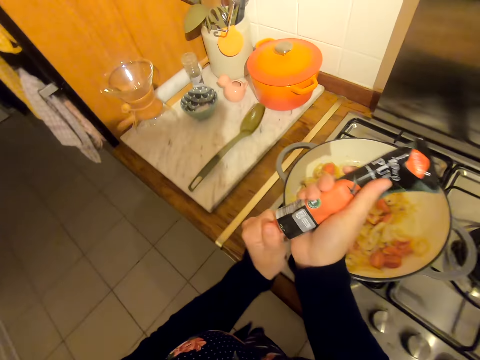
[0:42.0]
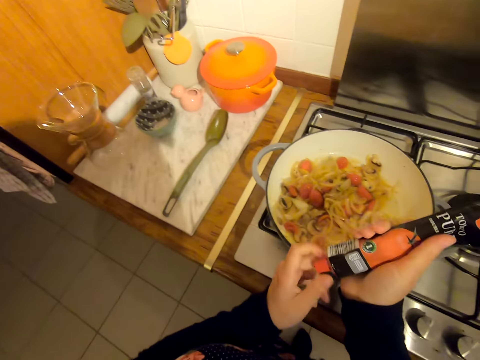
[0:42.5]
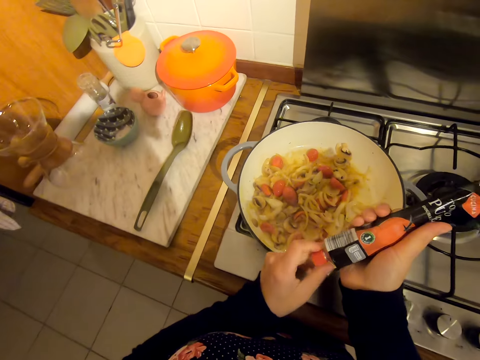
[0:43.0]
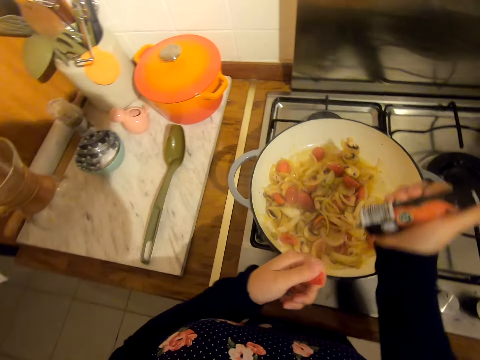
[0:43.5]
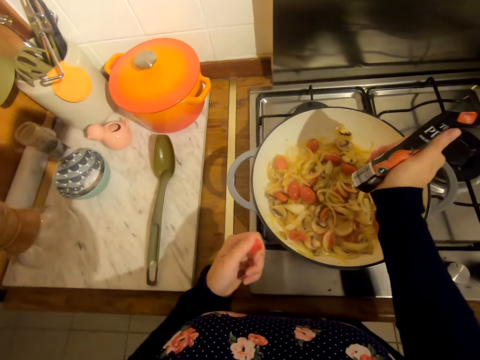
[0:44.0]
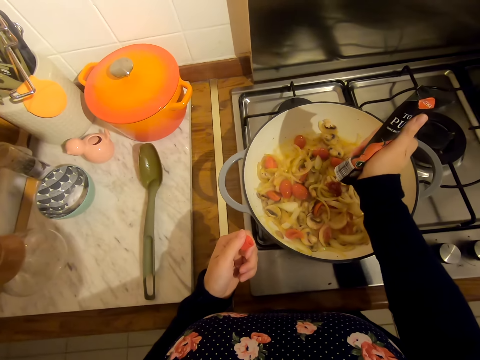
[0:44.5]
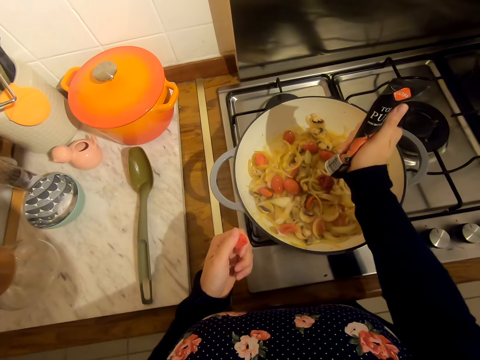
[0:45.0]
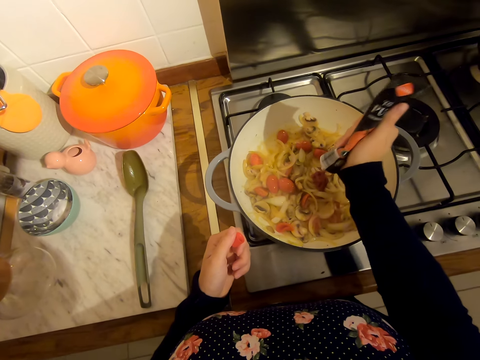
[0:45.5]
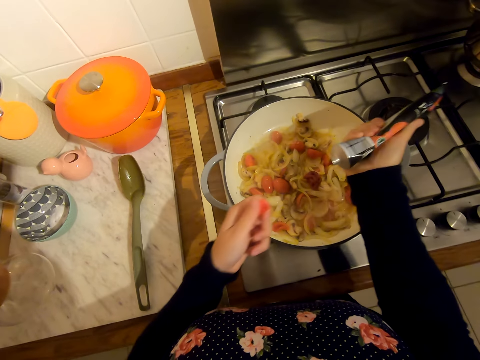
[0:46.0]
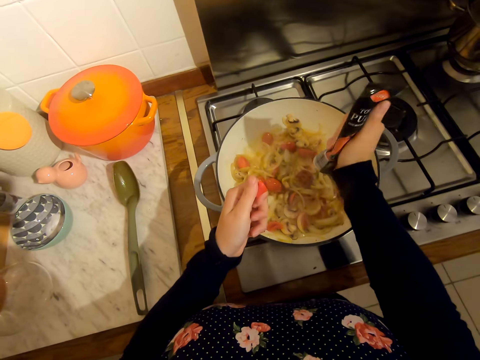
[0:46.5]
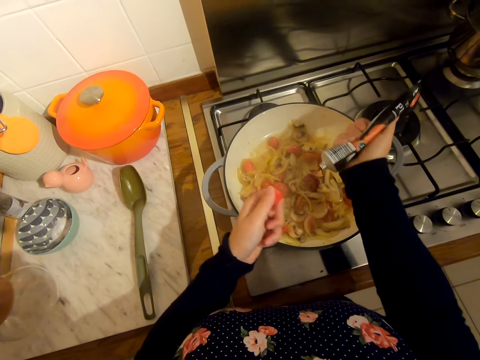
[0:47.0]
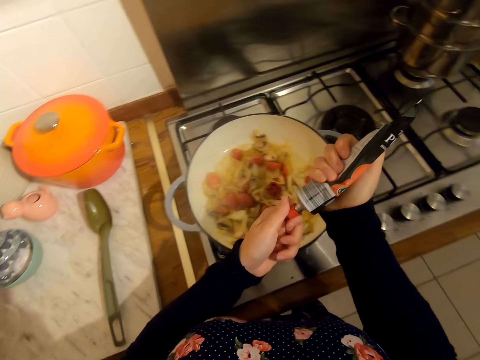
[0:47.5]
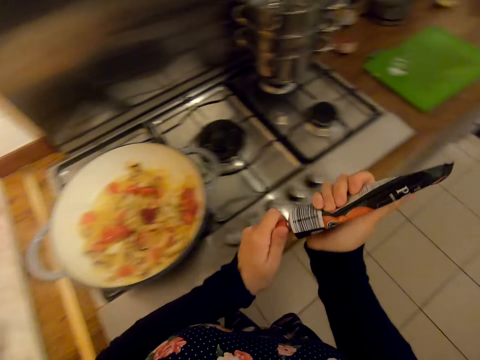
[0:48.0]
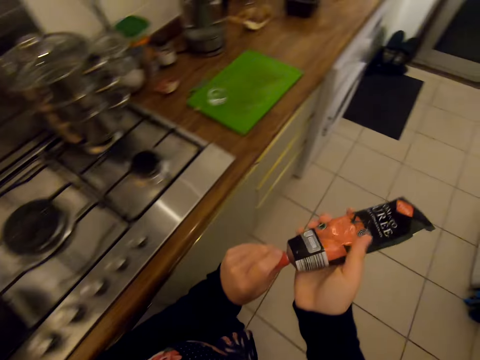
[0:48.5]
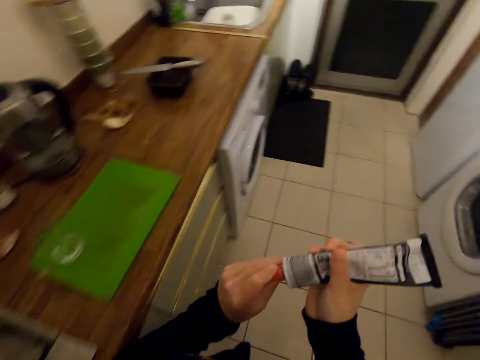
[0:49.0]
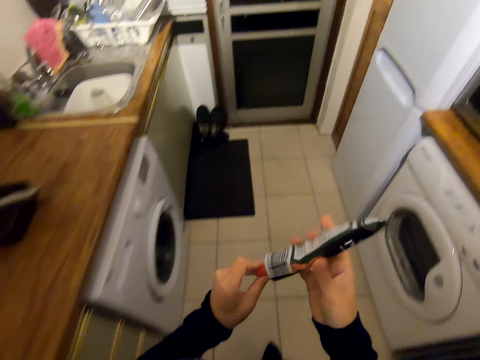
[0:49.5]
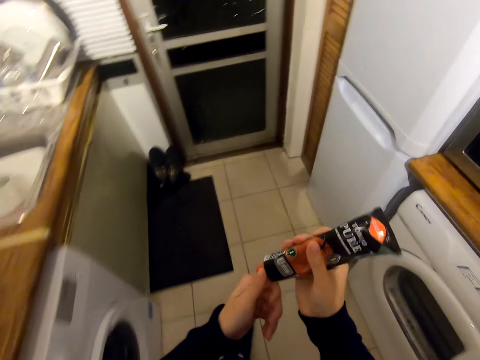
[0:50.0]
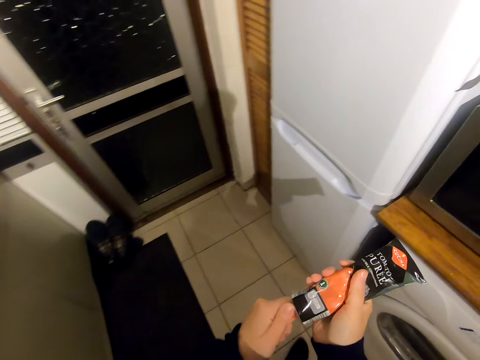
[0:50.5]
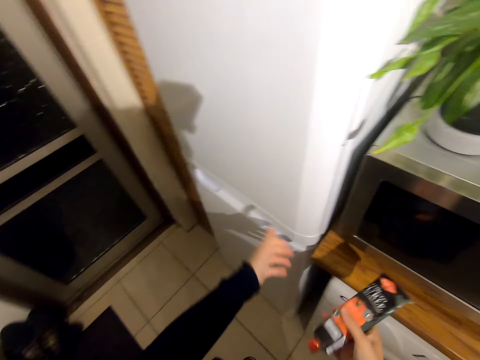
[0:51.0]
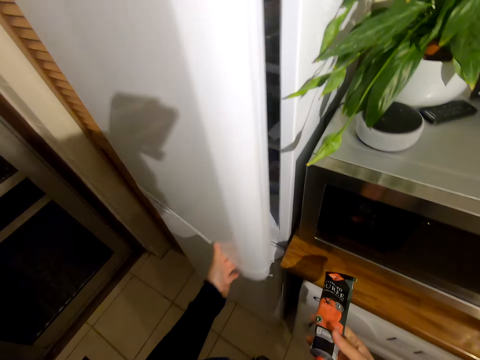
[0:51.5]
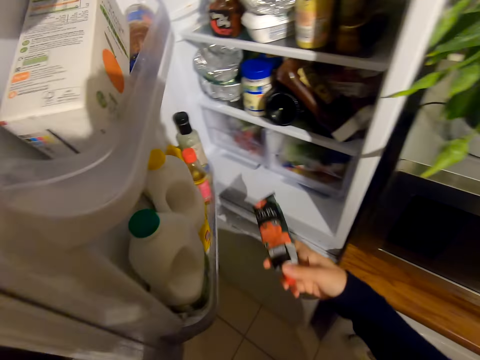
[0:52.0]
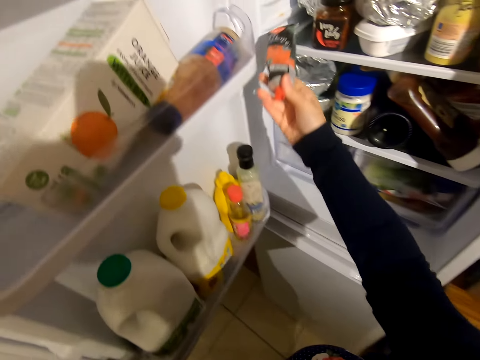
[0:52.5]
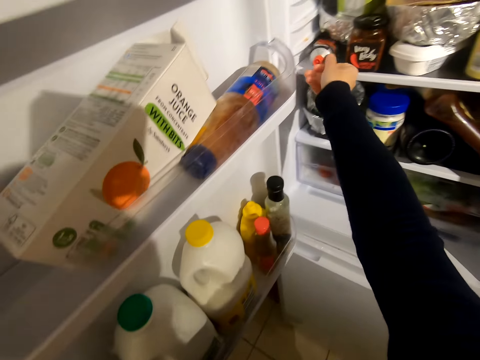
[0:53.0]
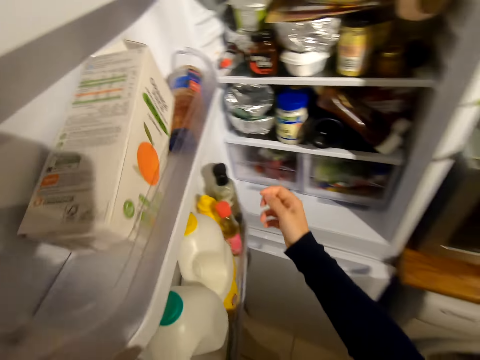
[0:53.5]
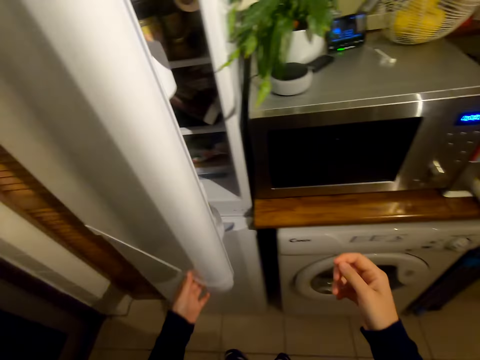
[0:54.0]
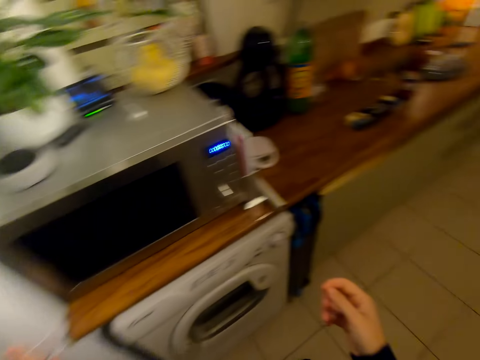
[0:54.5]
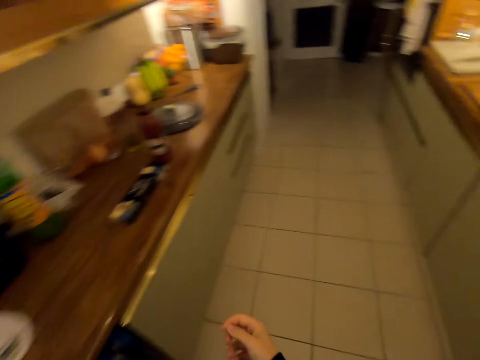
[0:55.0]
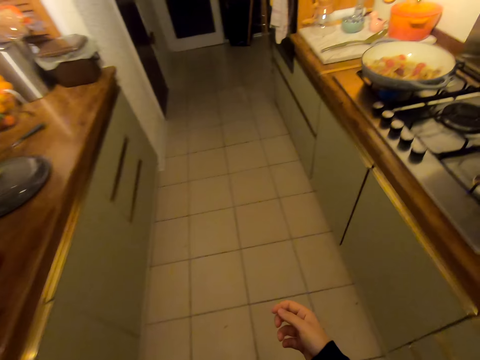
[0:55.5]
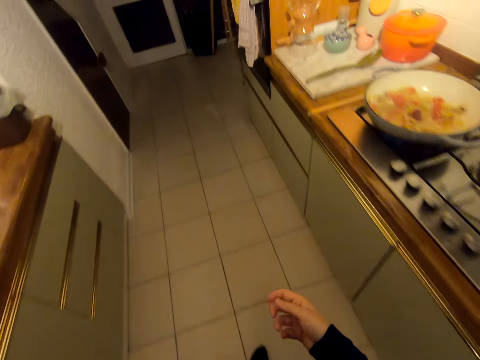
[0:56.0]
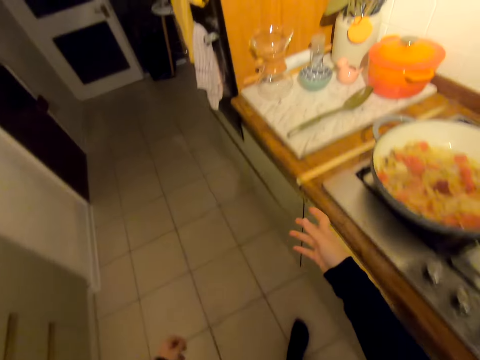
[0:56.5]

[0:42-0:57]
The camera wearer opens the spice bottle. They stand on the floor. They pour the spice on the food in the cooking pan. They close the spice bottle. They walk on the floor. They open the fridge door. They put the spice bottle inside the fridge. They close the fridge door. They walk on the floor.

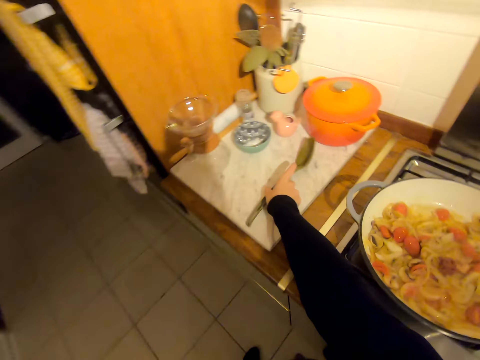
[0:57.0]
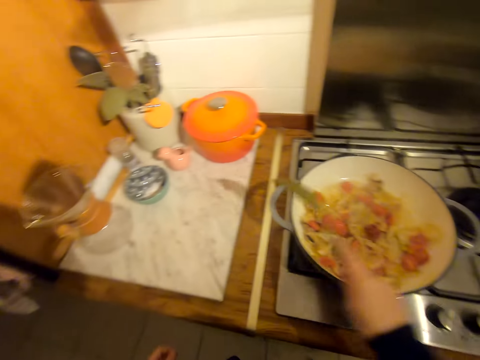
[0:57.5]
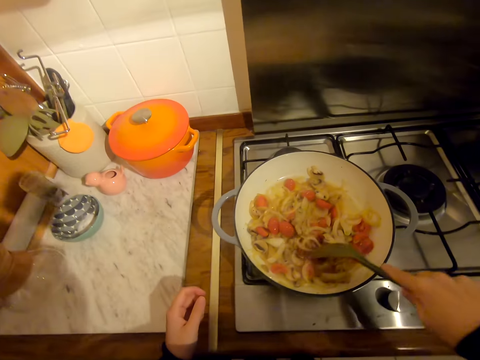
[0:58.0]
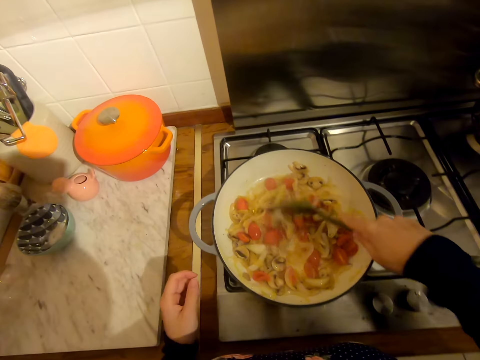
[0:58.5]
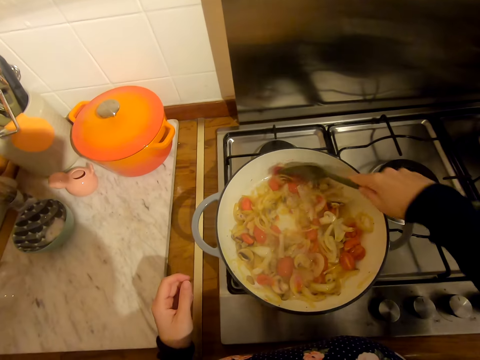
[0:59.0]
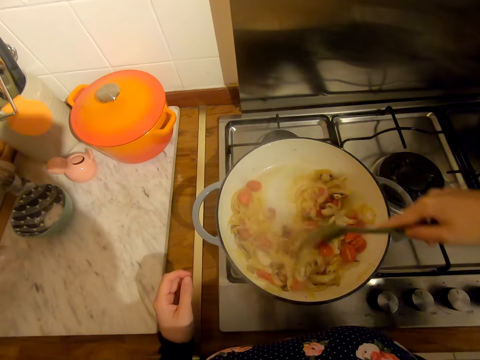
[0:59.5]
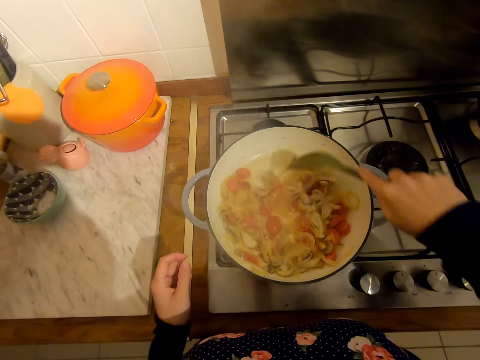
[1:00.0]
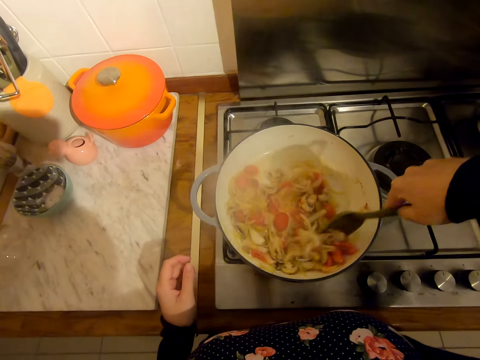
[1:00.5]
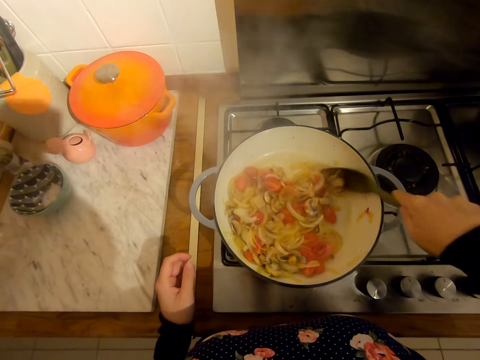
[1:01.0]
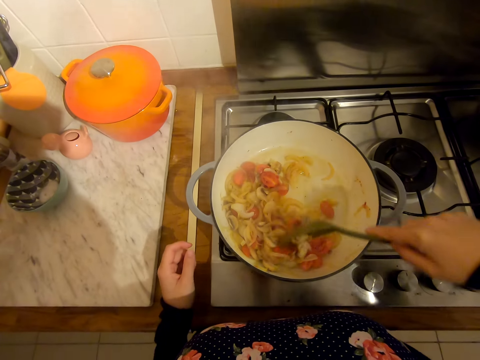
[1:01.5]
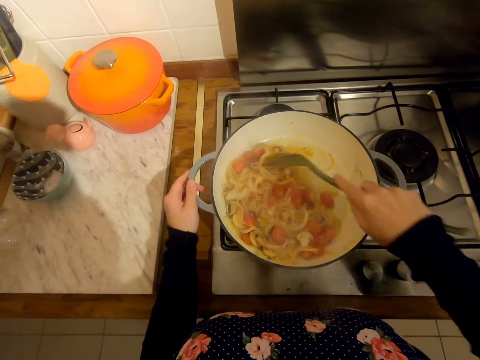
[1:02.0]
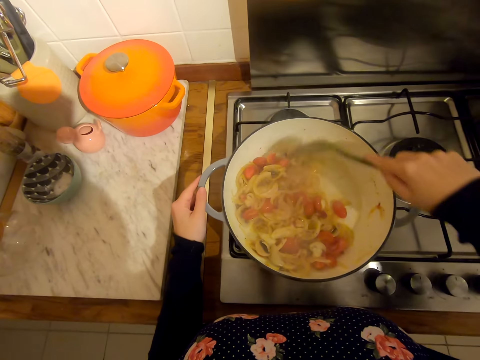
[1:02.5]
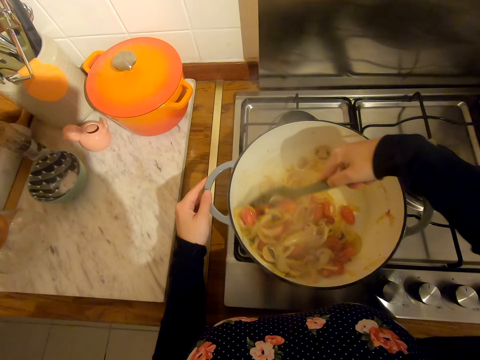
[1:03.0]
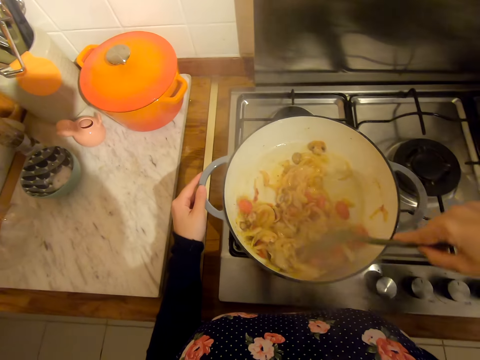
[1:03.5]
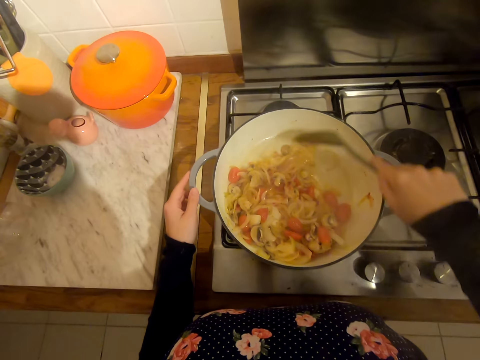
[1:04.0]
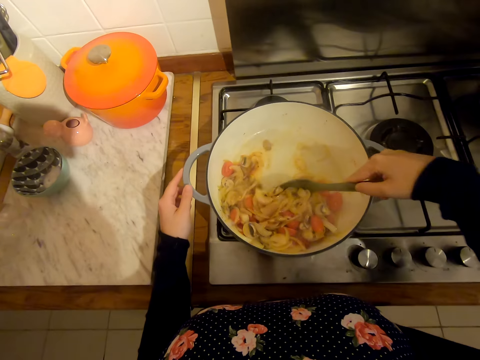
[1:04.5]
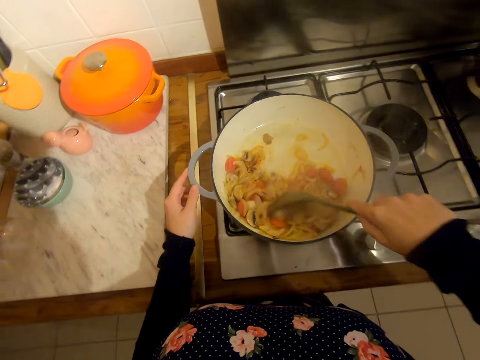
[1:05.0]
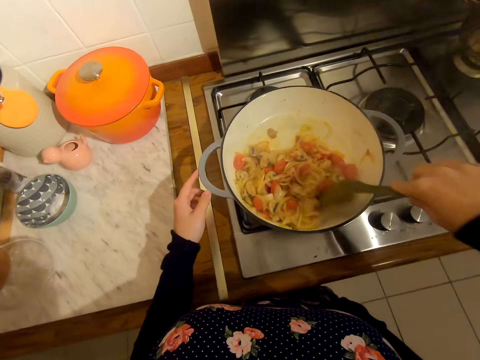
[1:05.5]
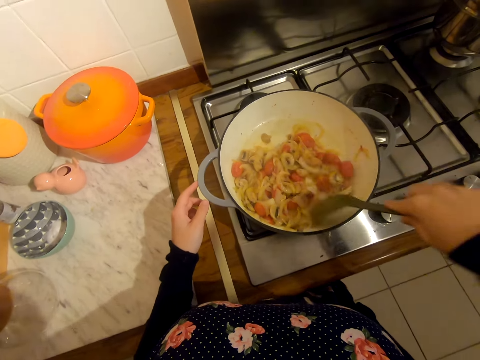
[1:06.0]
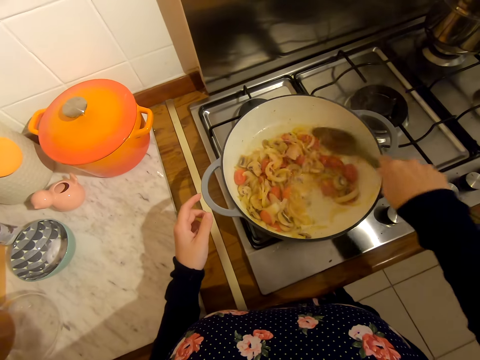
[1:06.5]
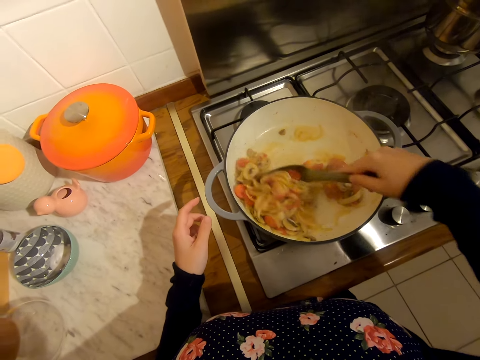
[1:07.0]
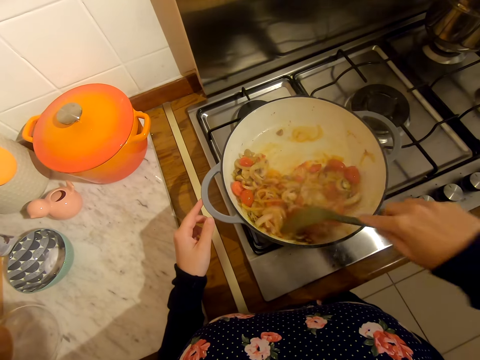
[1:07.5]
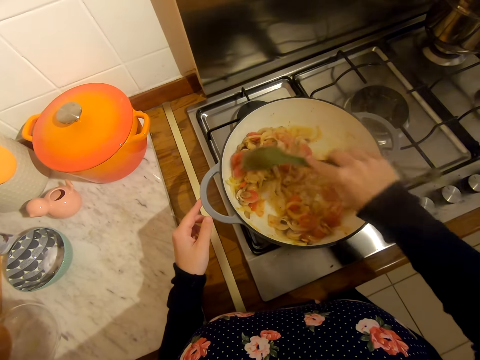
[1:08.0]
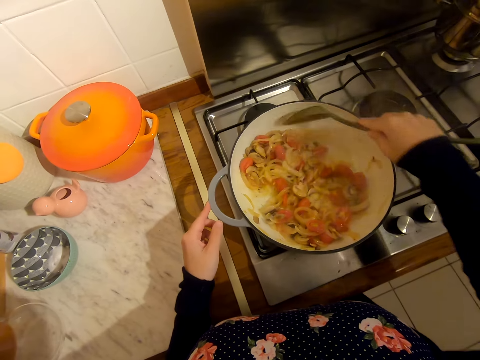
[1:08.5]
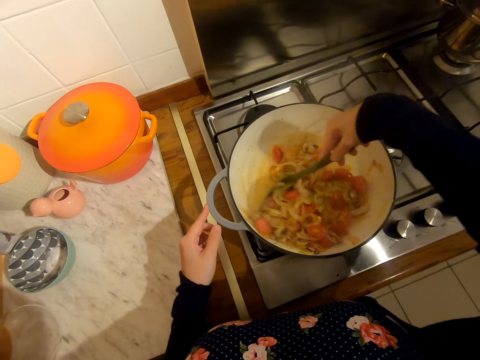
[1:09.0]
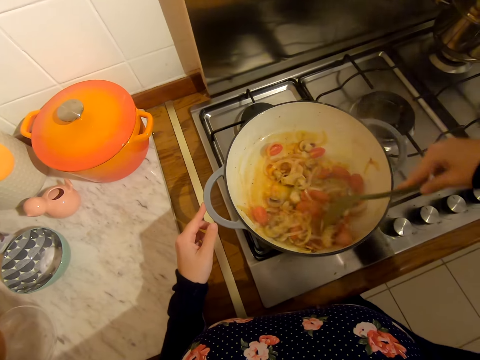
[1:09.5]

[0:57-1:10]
The camera wearer picks up the serving spoon on the countertop. She stirs the food in the cooking pan. She holds the pot on her hand. She mixes the food.
